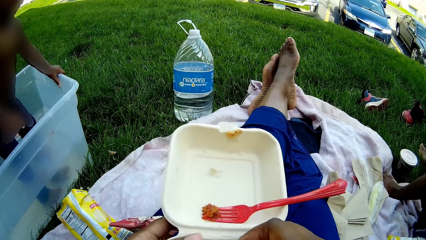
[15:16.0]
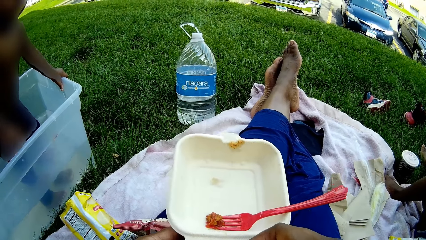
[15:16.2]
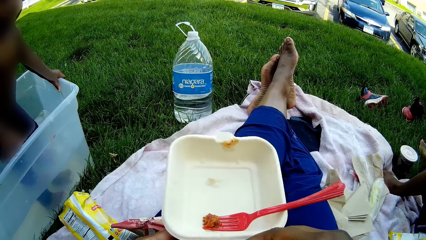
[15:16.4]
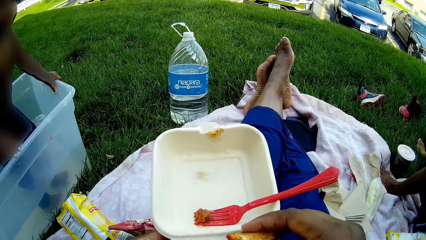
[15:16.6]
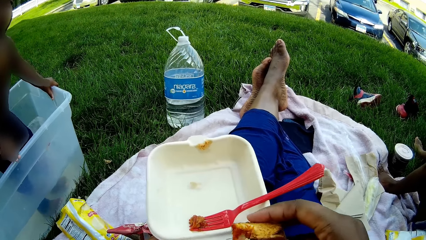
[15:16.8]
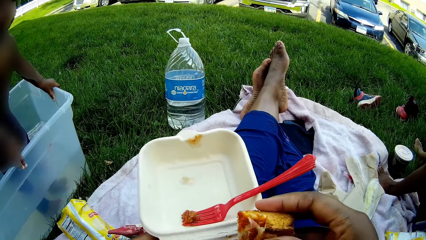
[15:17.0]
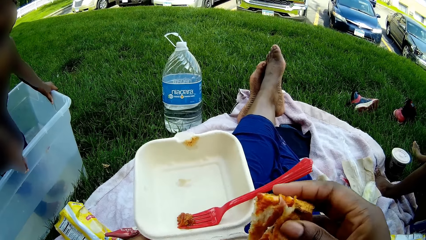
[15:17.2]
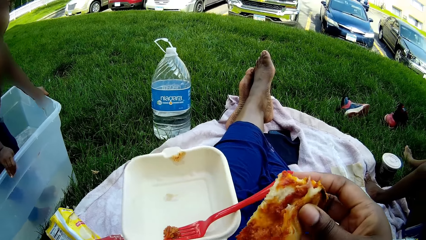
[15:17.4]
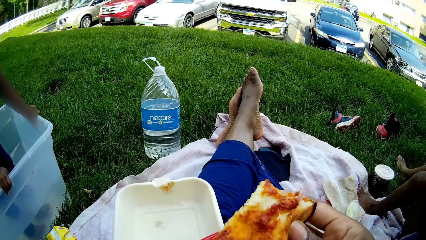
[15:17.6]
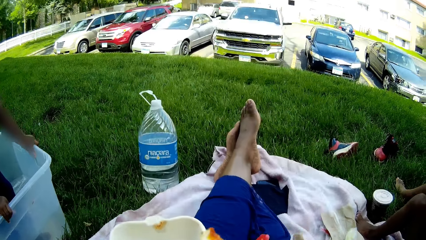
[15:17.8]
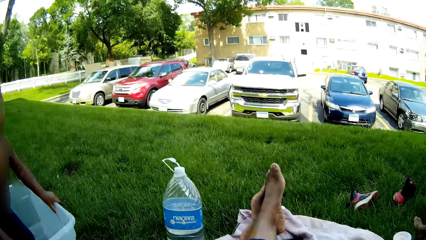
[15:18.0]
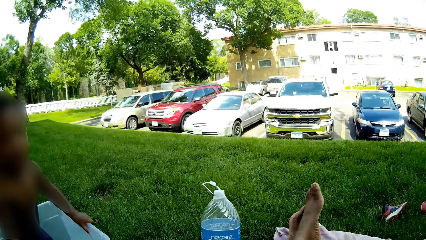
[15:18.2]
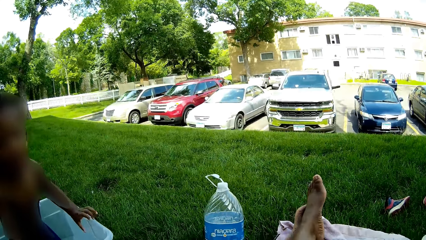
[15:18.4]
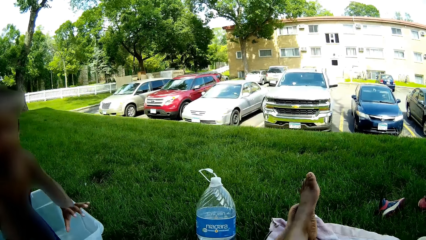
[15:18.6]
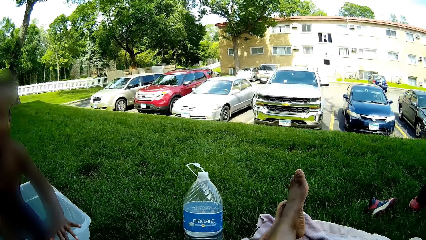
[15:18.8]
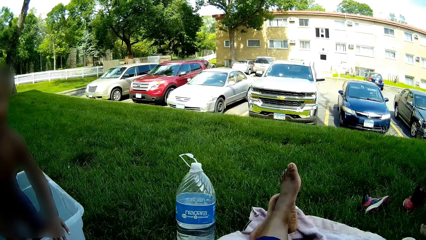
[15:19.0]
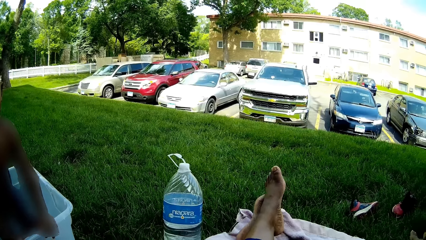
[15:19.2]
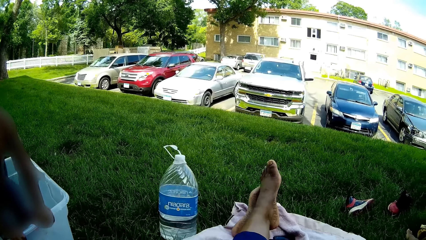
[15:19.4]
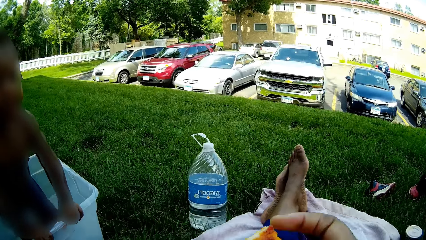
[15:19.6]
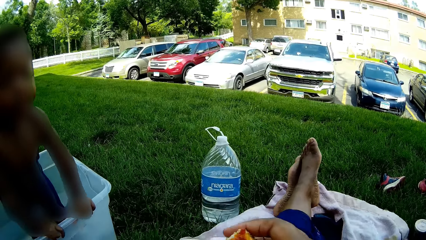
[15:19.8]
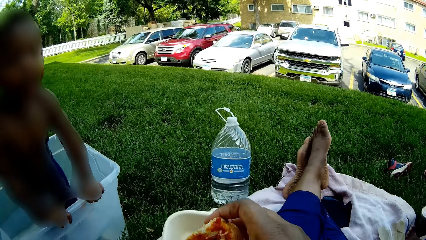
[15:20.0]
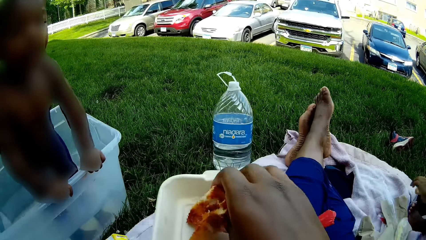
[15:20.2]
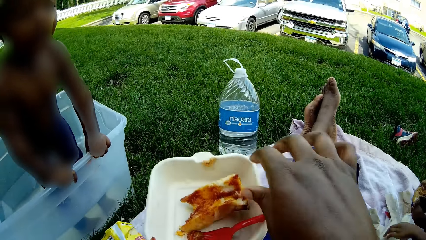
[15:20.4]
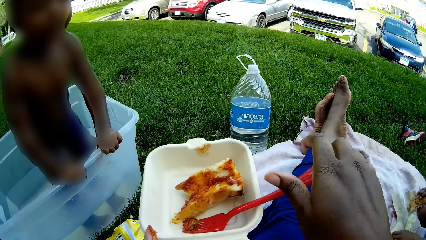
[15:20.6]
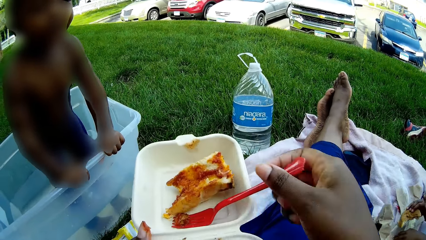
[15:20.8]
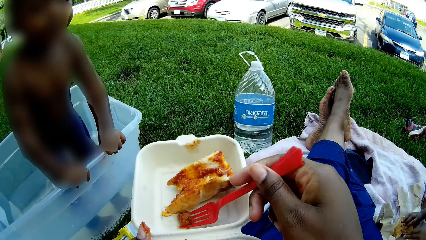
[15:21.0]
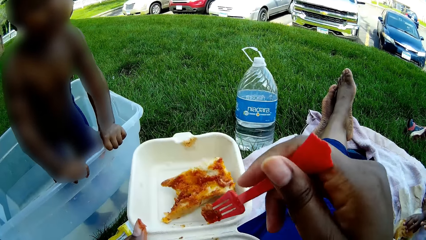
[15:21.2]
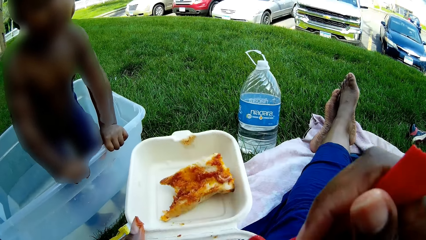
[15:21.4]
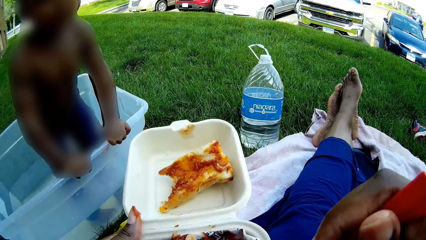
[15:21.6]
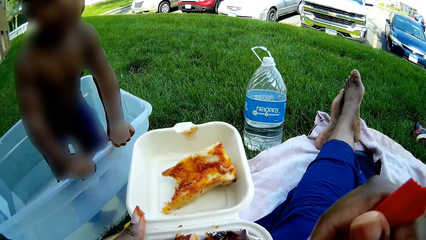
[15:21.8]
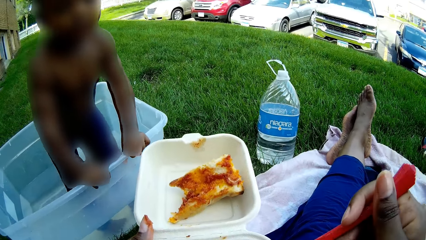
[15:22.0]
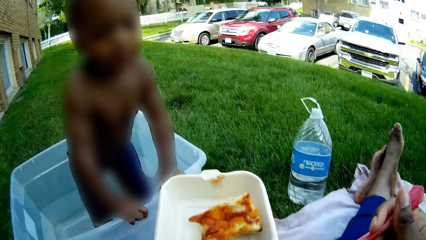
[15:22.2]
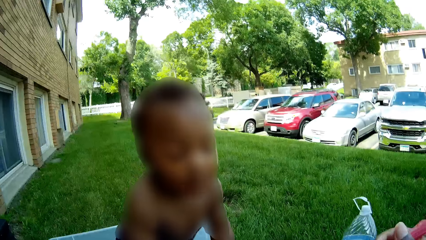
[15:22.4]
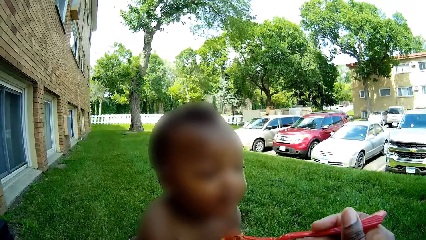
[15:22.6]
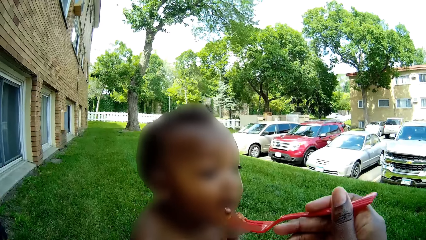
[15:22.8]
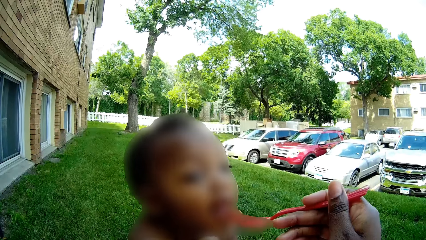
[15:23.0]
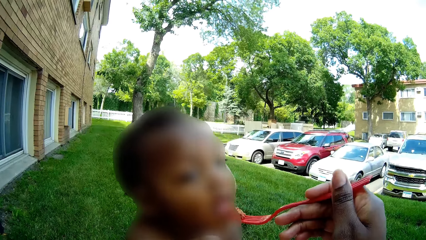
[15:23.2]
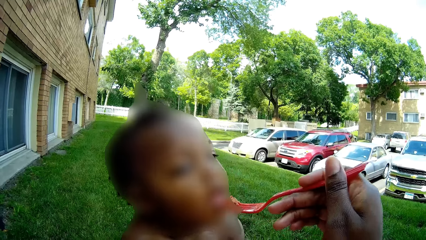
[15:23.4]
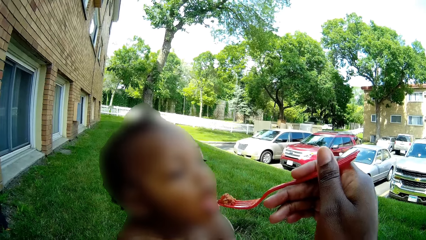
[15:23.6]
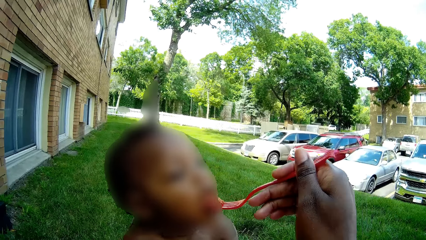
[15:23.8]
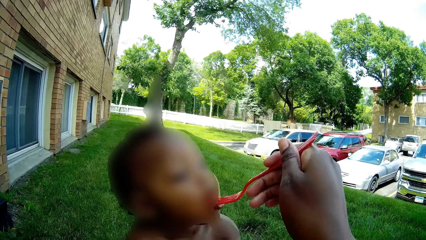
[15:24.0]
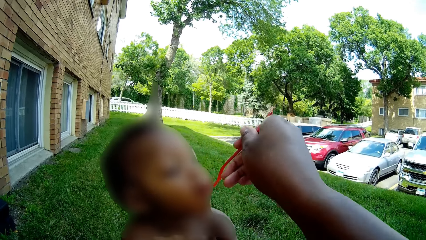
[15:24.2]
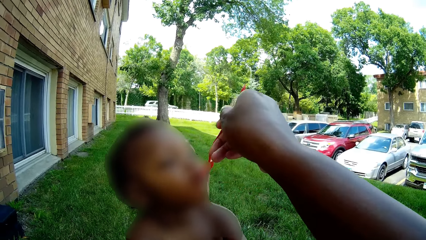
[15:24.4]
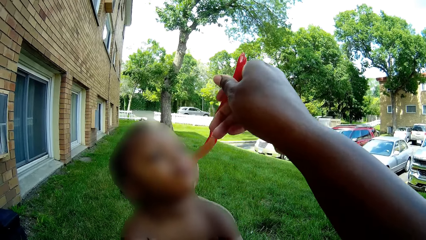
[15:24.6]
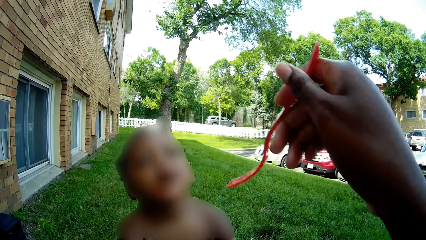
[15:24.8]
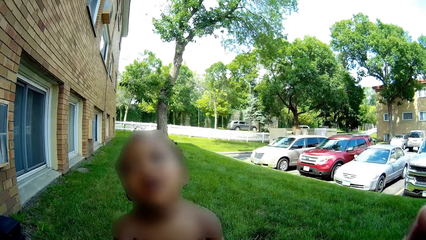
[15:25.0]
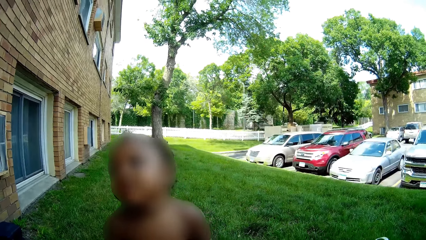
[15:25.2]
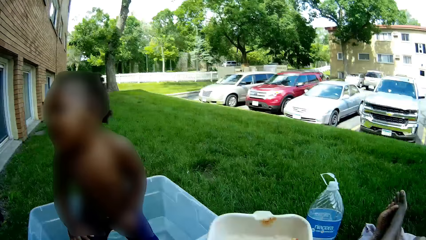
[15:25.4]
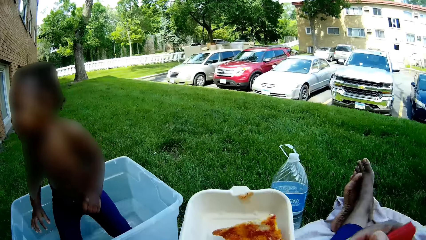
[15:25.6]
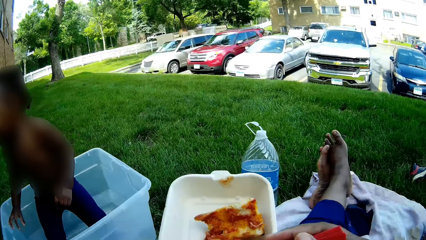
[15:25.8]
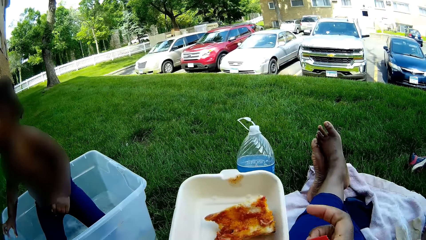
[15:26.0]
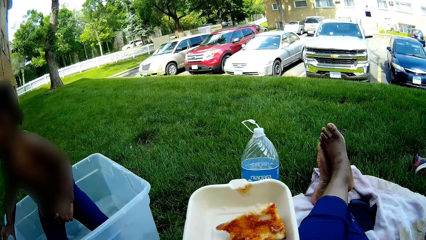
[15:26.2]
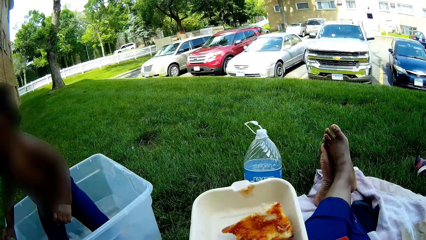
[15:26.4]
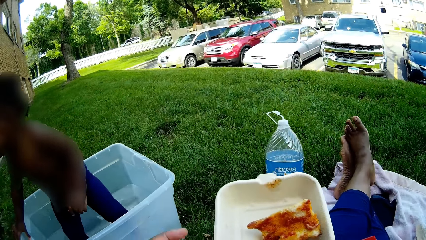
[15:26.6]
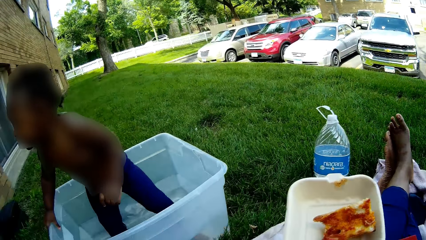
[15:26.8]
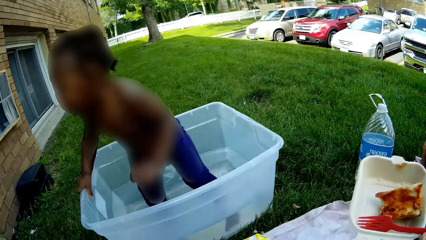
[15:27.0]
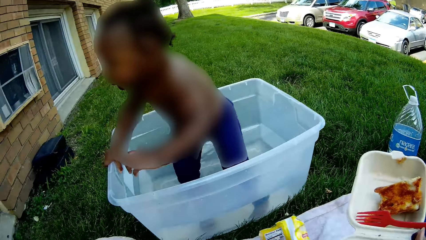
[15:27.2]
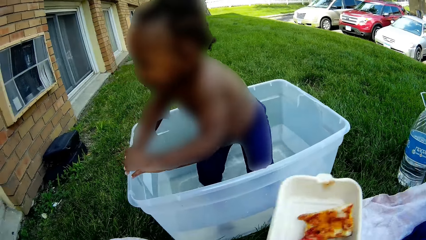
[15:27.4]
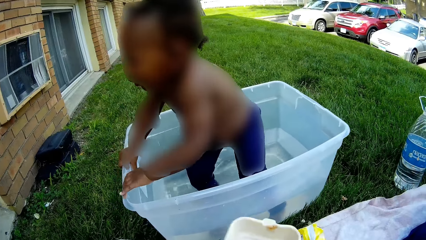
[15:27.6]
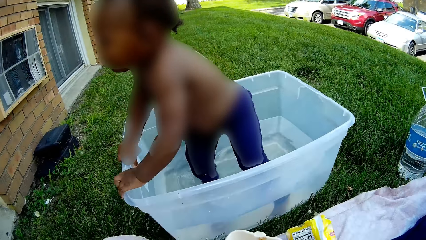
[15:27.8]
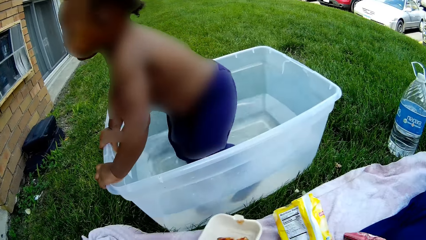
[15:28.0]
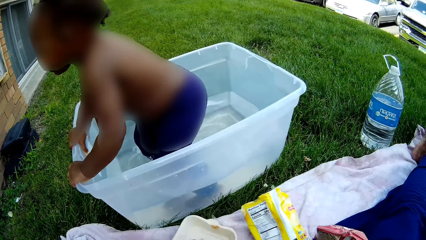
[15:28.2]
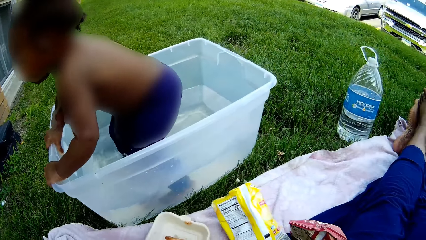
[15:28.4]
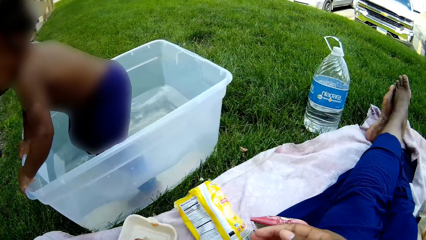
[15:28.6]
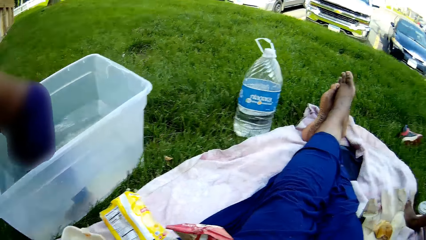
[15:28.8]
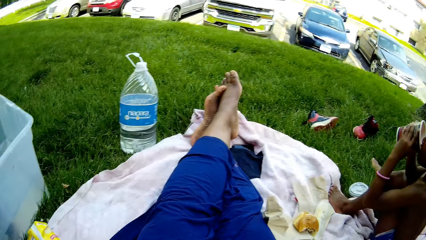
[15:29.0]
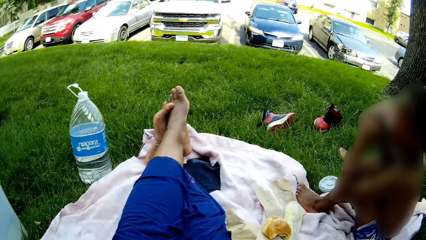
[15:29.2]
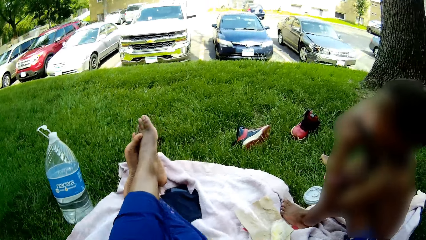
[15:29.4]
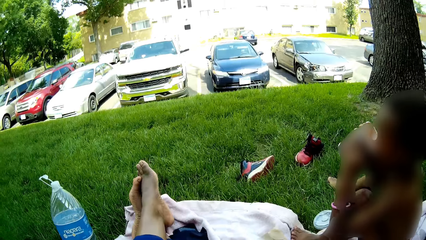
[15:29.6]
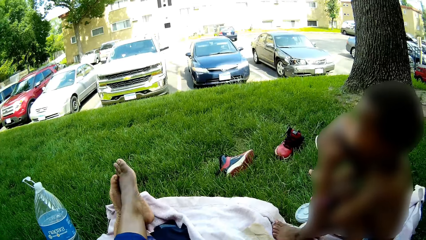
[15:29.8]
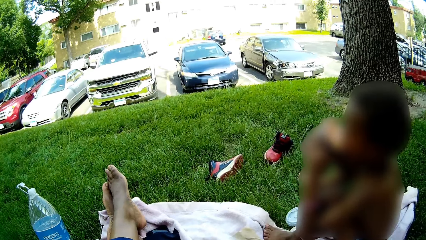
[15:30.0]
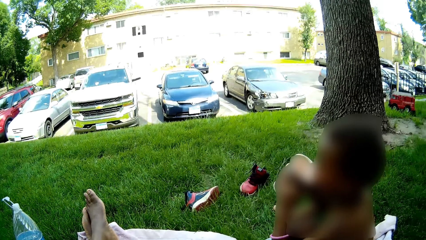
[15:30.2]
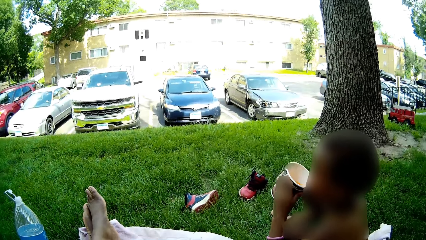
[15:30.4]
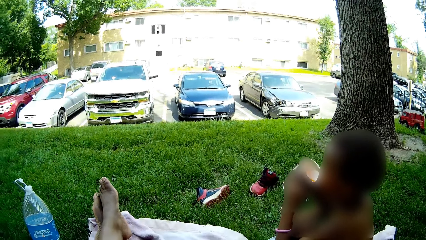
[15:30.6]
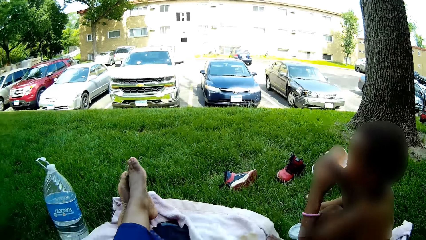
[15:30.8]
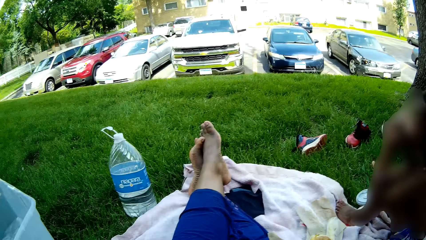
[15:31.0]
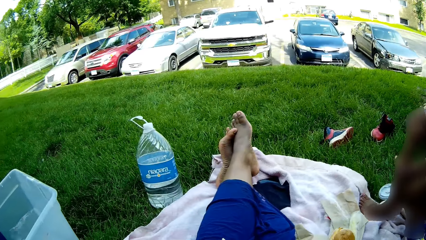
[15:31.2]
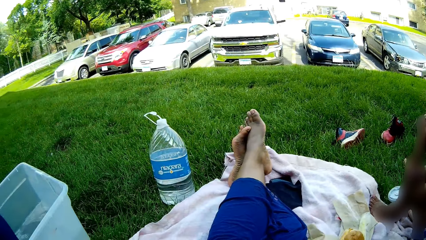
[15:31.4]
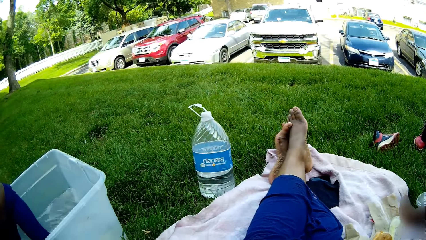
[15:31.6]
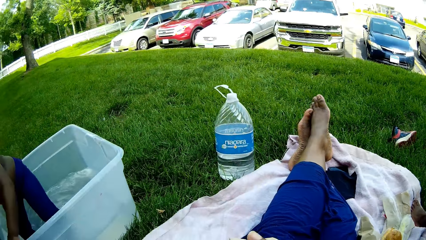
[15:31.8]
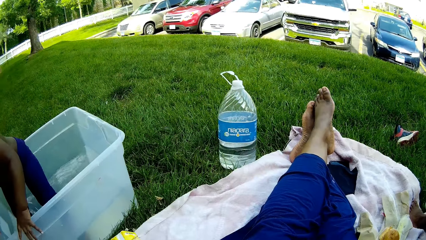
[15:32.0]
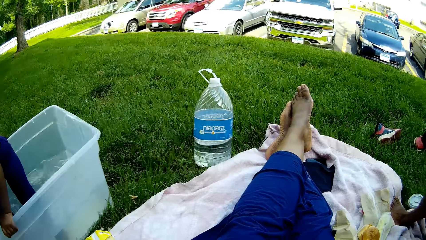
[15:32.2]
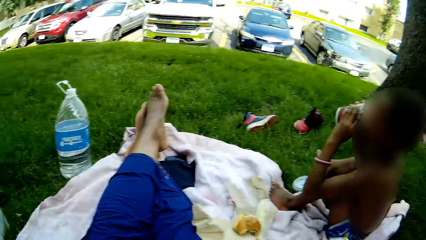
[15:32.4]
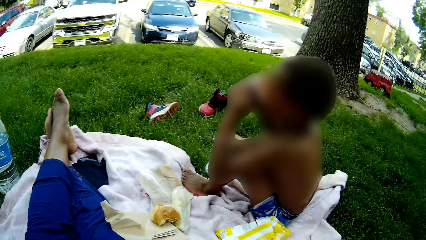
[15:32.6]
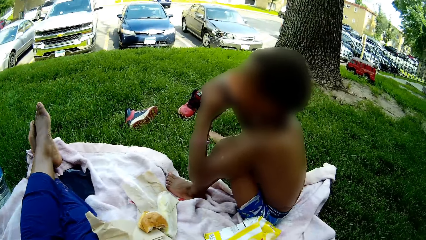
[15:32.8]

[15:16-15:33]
The camera wearer lifts the hot dog piece to her mouth with her right hand. She drops the piece of hot dog to the disposable pack with her right hand. She picks up a red fork with a bread piece in her right hand. A child drops a piece of burger to the brown paper on the white towel. The camera wearer dips the red fork into the sauce in the disposable pack with her right hand. She feeds another child with the red fork in her right hand. The other child holds the edge of the plastic tub with his right hand. The camera wearer wipes her face with her left hand. The other child holds the edge of the plastic tub with his left hand. The camera wearer puts the tin on the cloth. She converses with the first child. The first child takes a drink.
